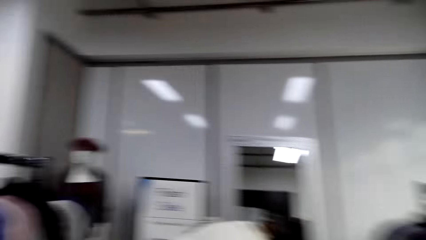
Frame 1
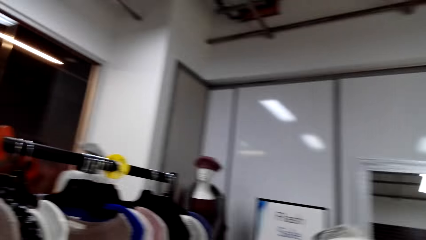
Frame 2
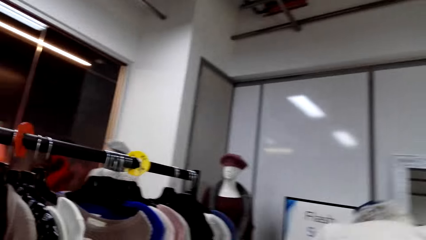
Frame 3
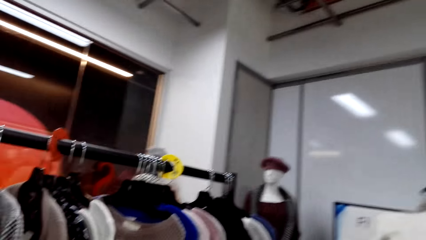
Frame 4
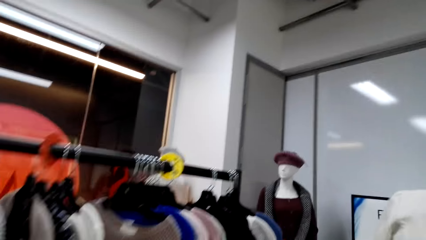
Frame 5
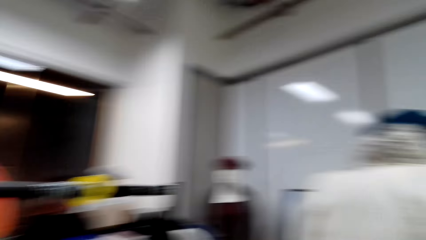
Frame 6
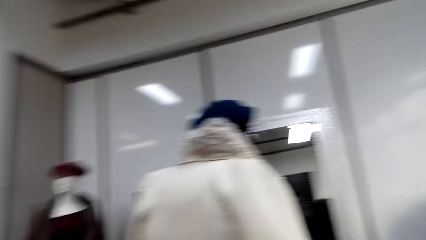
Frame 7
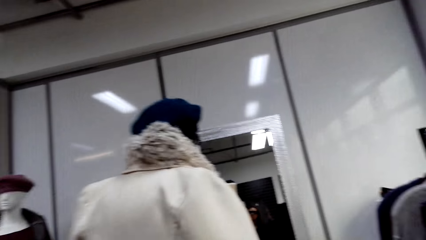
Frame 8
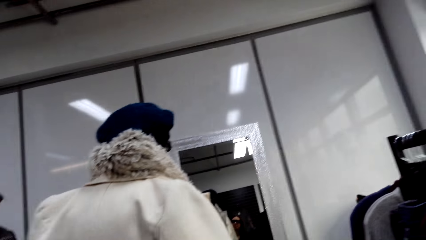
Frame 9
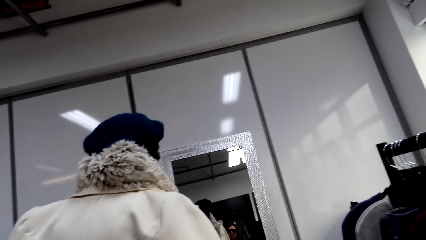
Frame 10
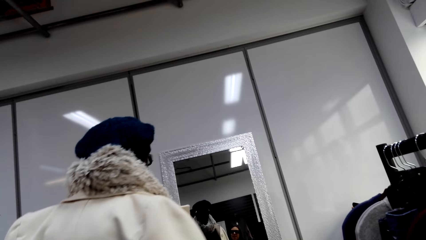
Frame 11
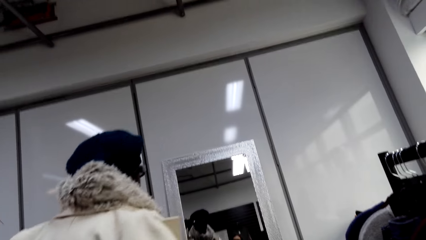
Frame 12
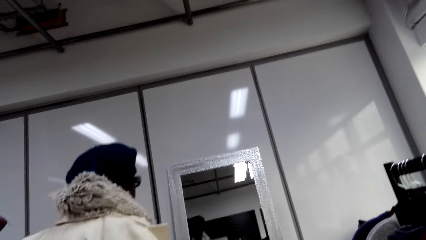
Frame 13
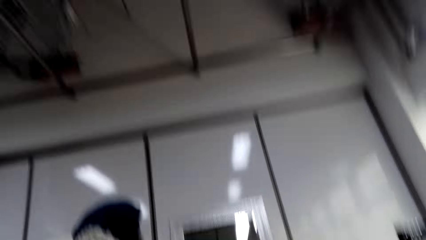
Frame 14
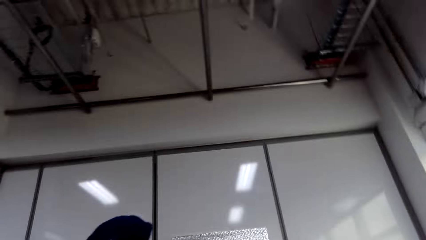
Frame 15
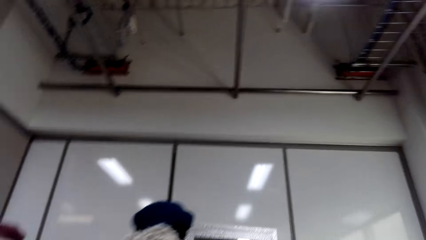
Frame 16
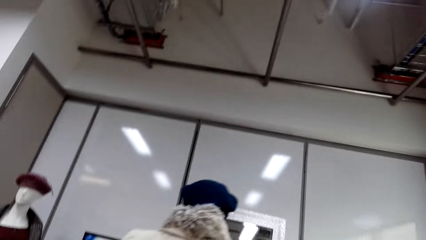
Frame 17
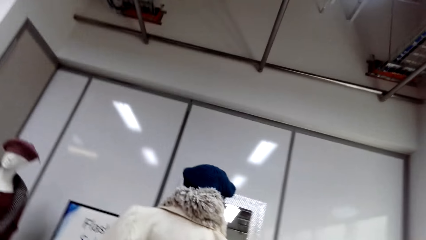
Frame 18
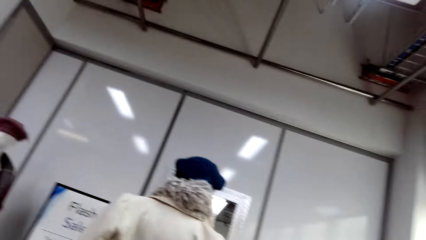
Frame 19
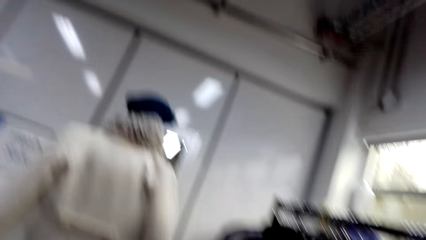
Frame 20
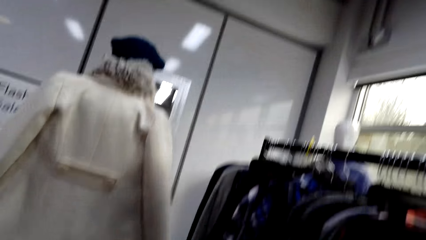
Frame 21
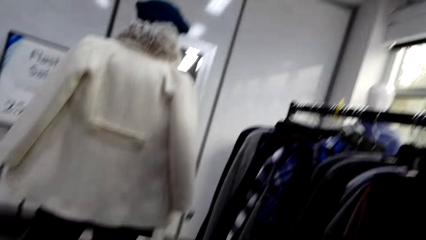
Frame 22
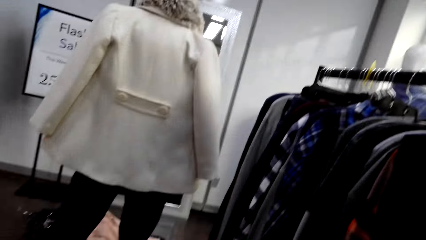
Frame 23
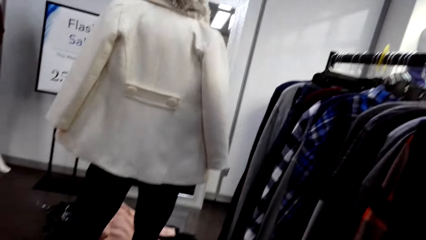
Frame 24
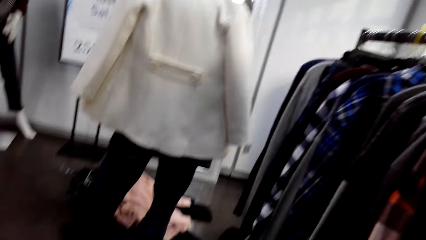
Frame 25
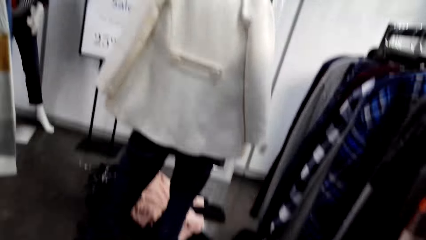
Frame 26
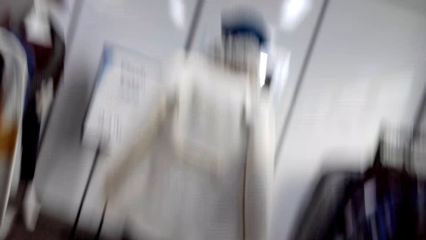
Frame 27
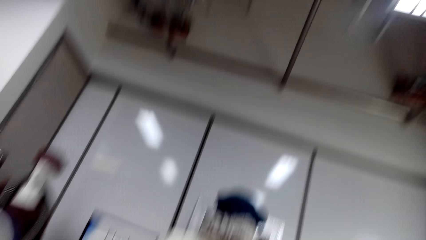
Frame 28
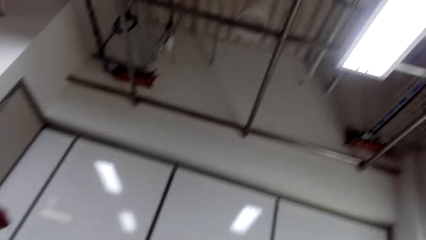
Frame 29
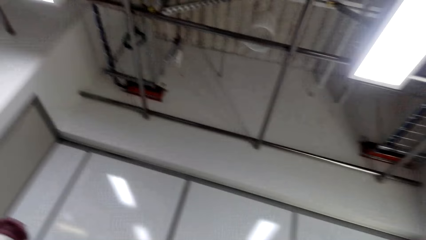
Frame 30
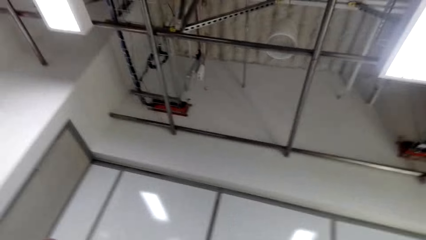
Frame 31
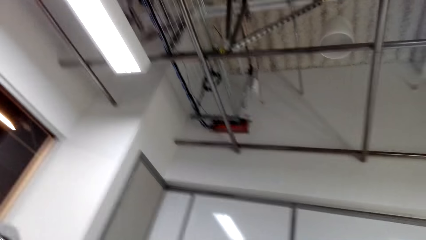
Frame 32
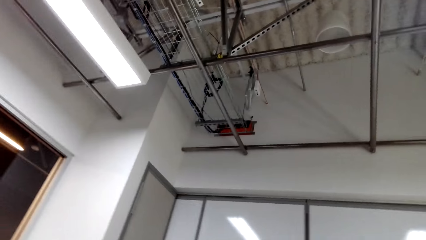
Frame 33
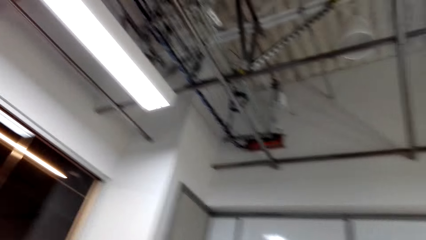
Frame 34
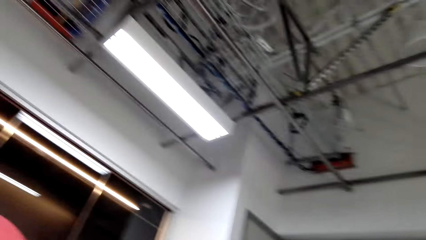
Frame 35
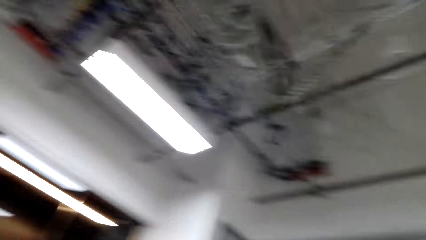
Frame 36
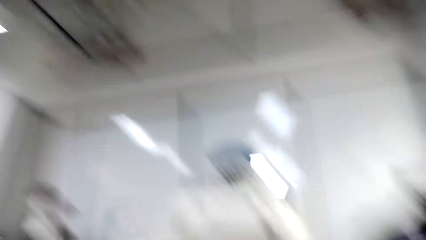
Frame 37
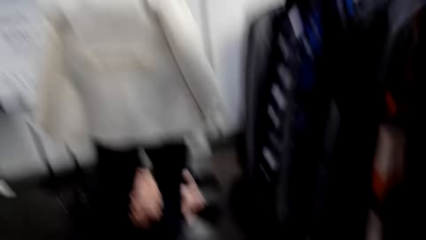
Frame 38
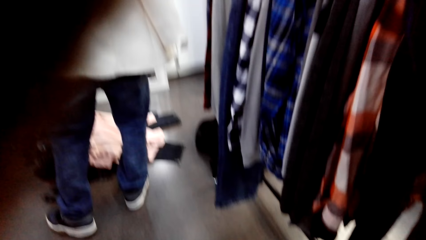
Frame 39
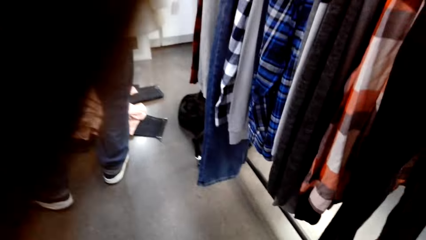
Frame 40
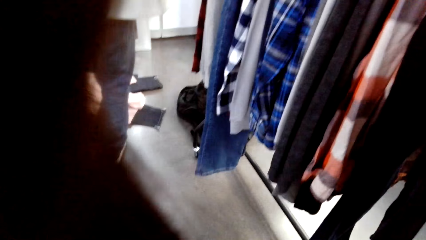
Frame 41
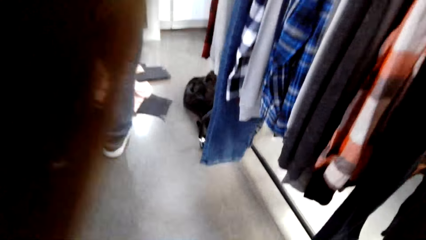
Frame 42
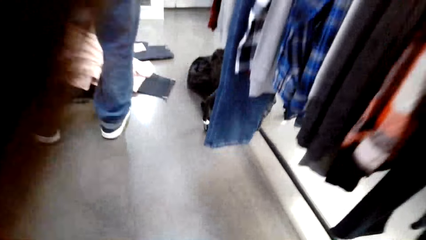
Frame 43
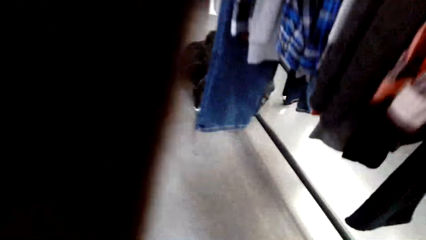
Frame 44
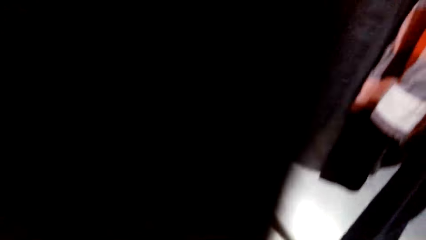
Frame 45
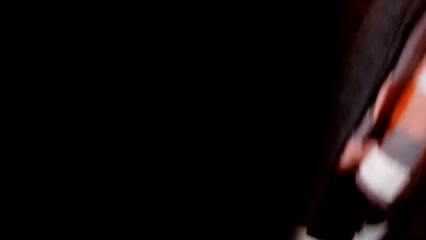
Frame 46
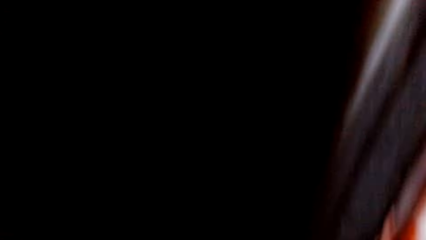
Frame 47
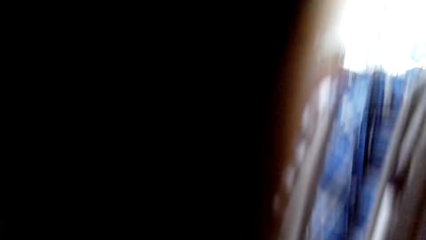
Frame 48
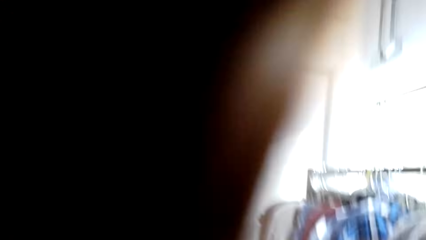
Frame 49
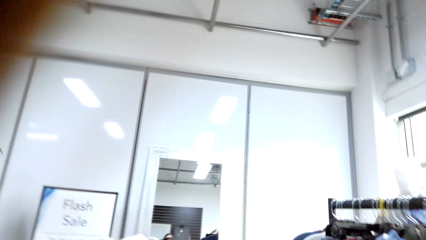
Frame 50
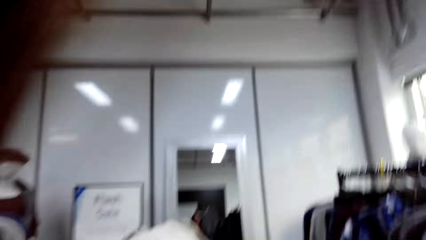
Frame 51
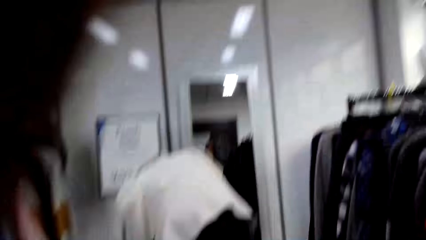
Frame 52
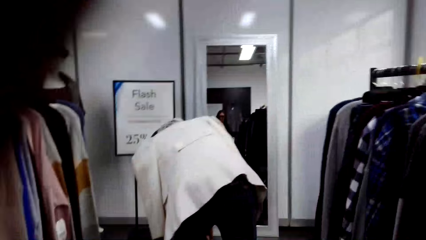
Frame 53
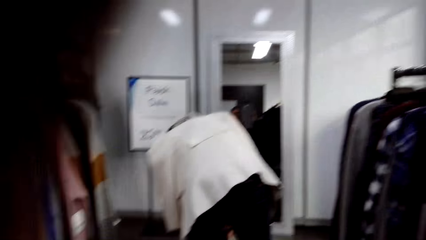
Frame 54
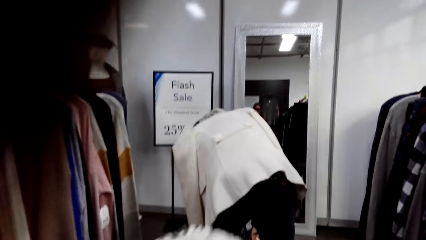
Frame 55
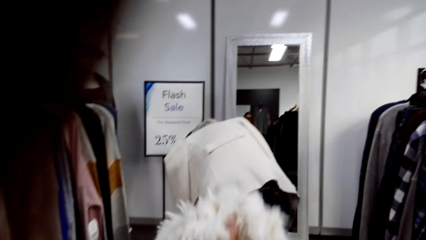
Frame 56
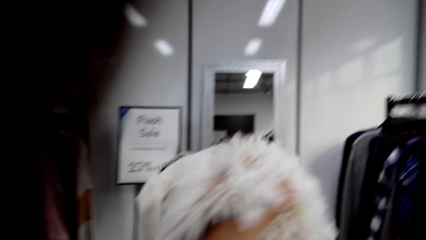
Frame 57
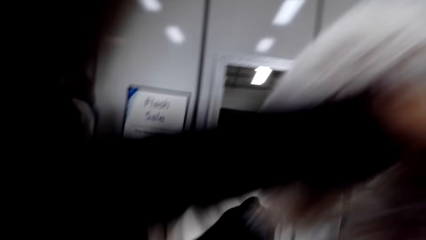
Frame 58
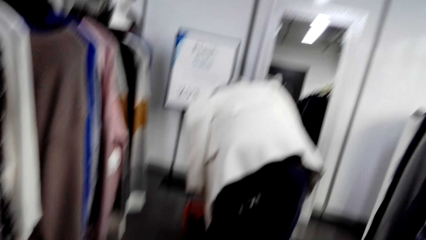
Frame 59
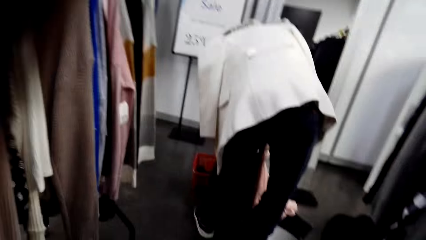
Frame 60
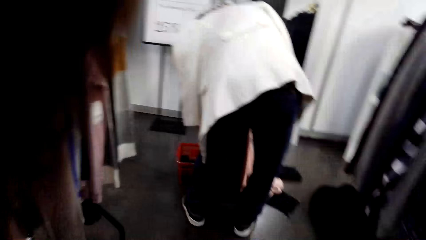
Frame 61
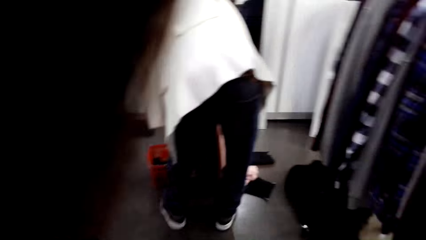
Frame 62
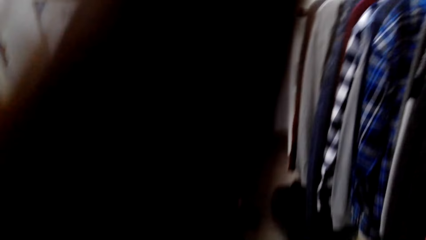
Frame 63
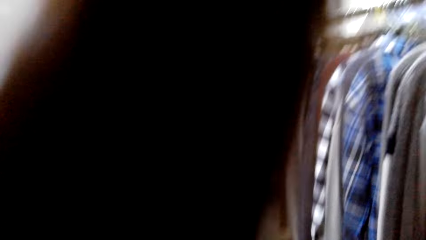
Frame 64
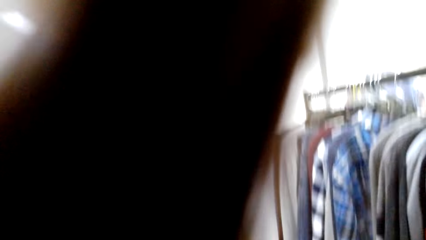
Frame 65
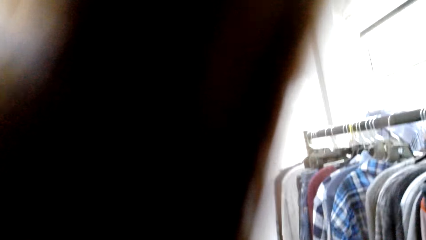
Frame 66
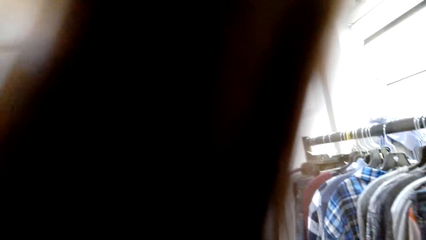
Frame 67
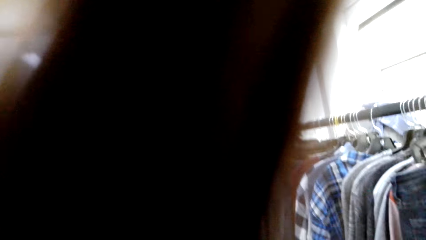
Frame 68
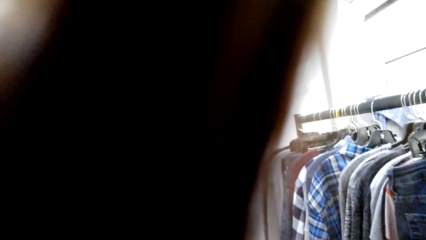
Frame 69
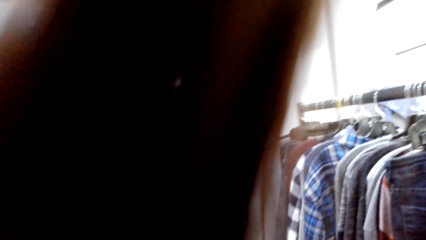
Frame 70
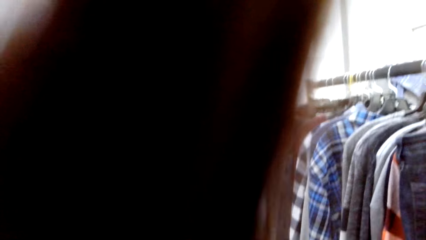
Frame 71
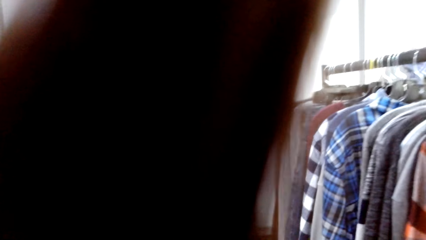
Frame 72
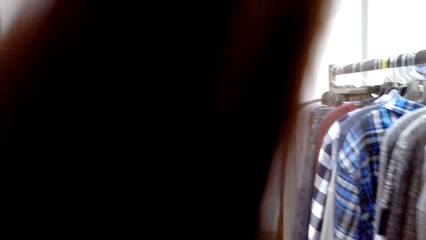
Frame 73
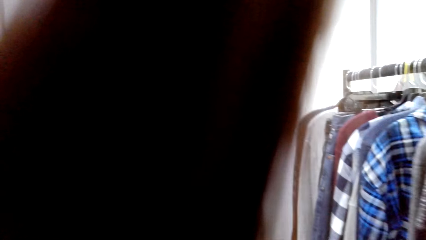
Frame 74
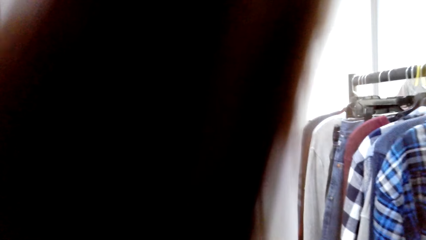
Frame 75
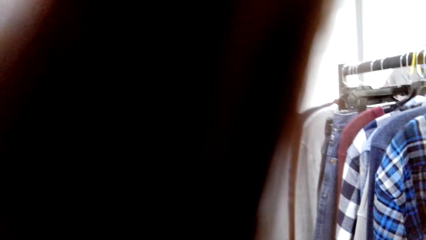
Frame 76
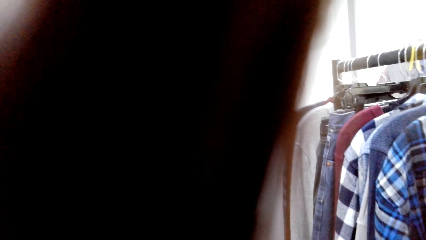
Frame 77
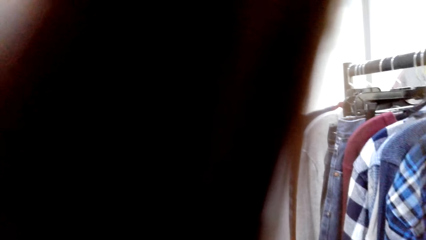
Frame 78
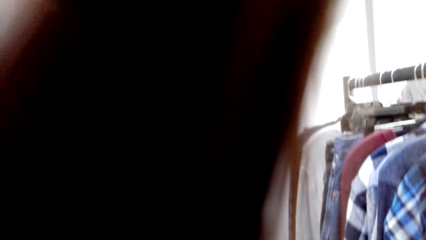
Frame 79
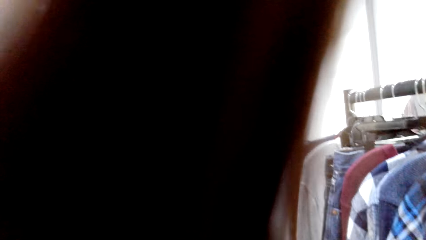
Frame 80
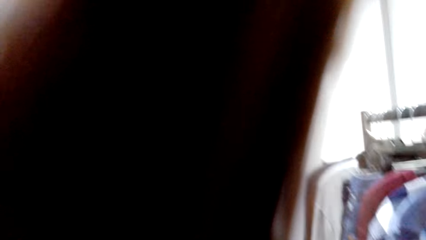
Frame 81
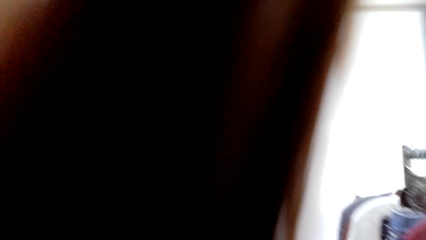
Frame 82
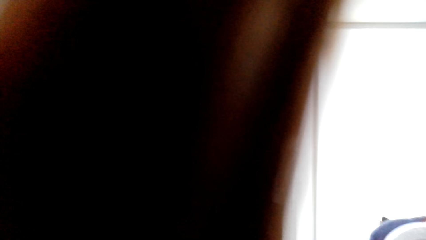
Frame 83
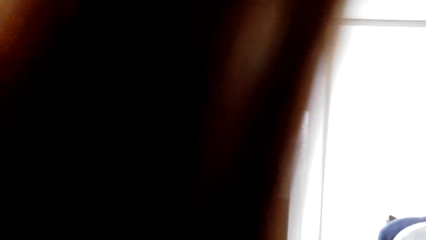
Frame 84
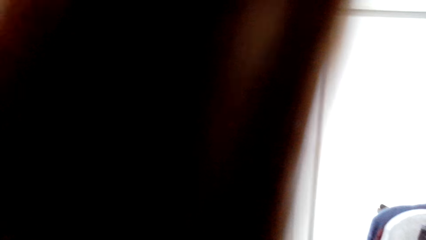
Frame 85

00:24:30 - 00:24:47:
The camera wearer looks around the boutique. They lift a scarf.
